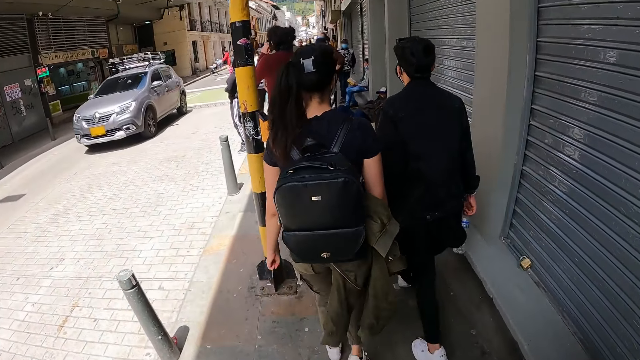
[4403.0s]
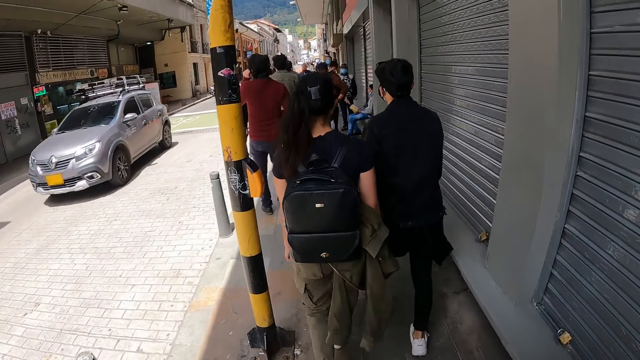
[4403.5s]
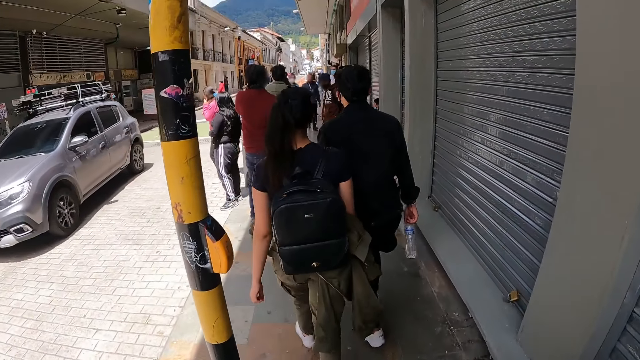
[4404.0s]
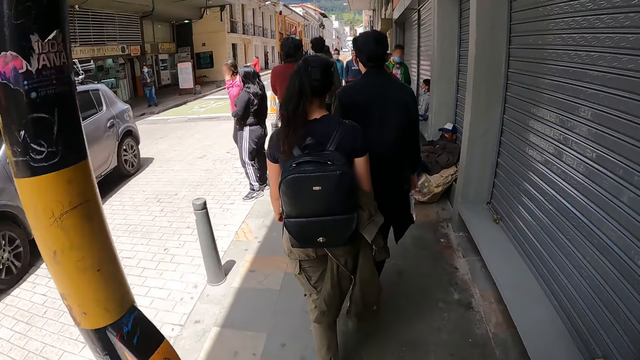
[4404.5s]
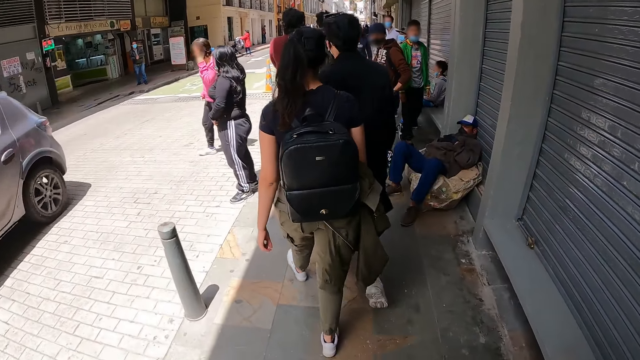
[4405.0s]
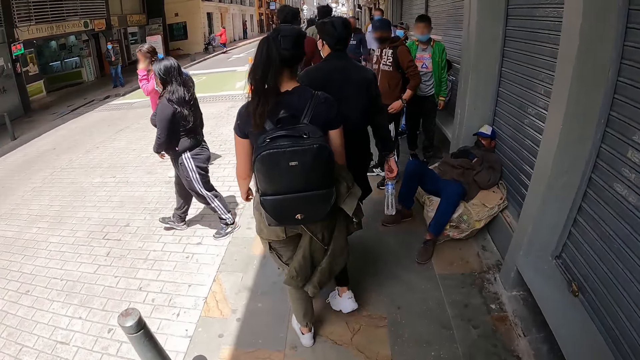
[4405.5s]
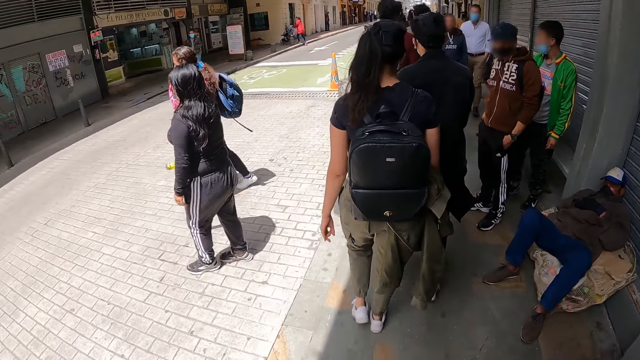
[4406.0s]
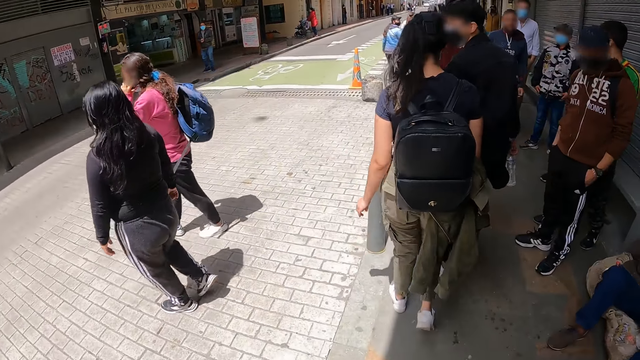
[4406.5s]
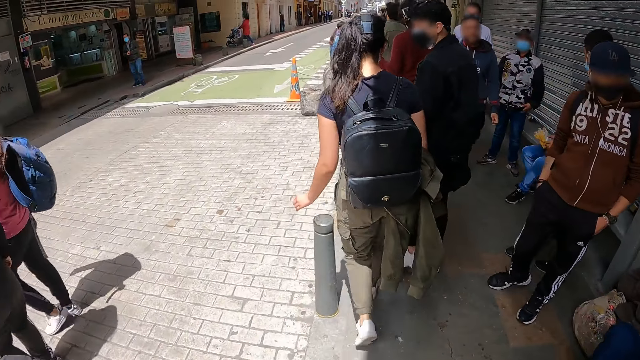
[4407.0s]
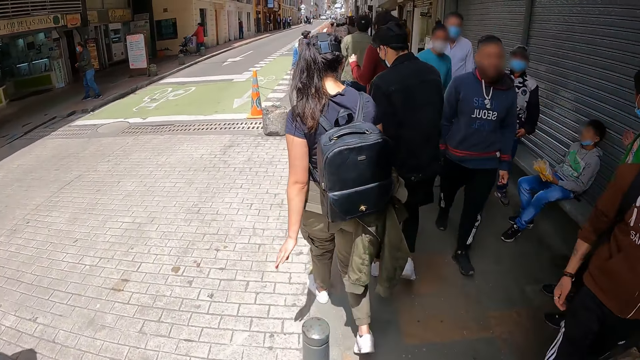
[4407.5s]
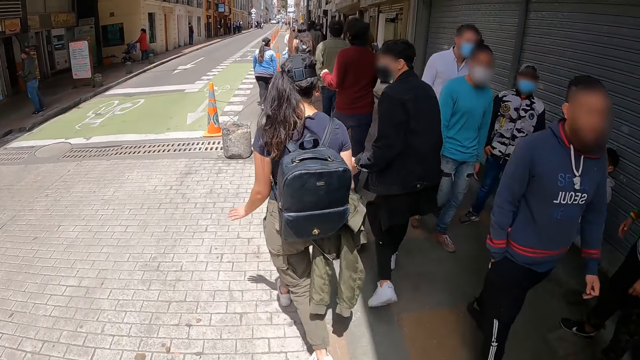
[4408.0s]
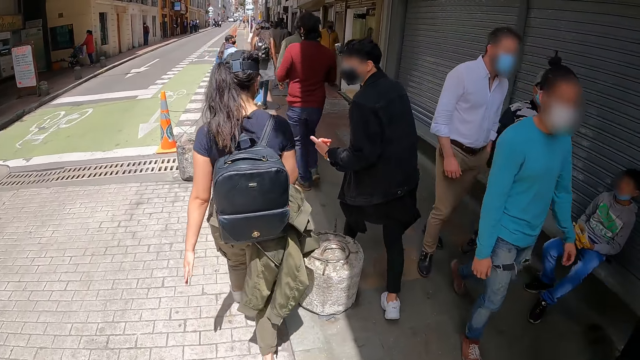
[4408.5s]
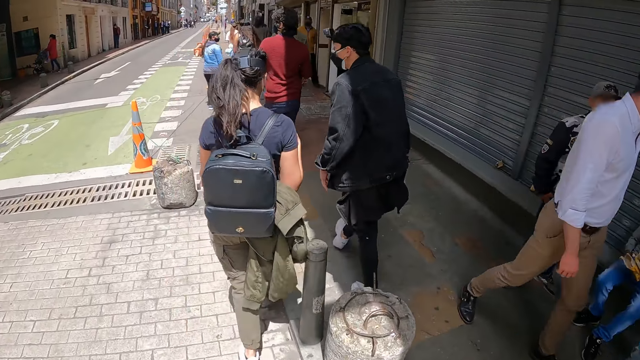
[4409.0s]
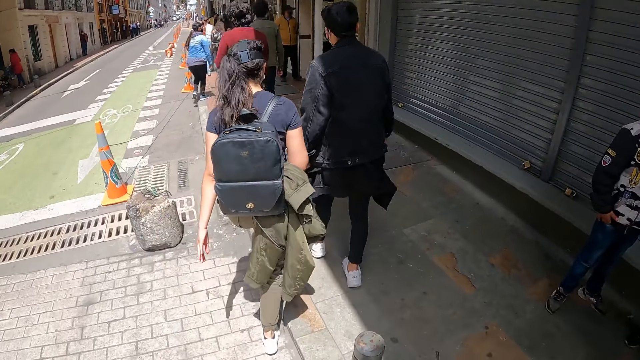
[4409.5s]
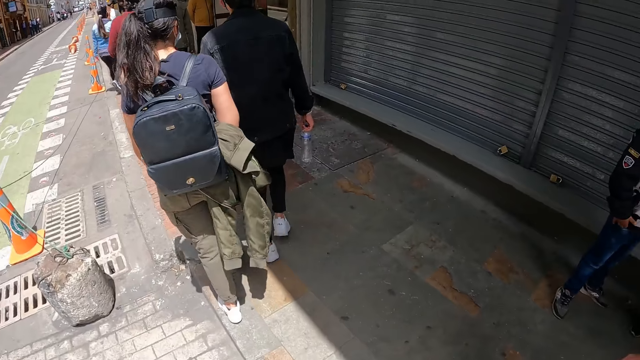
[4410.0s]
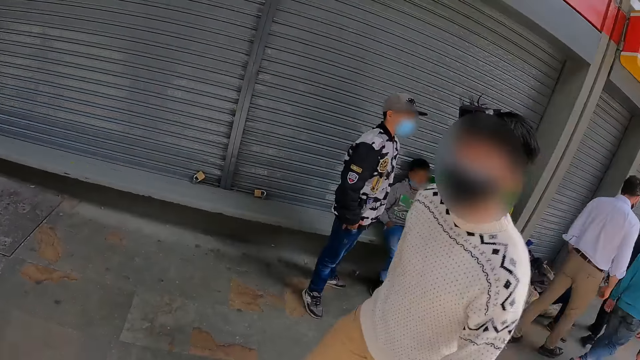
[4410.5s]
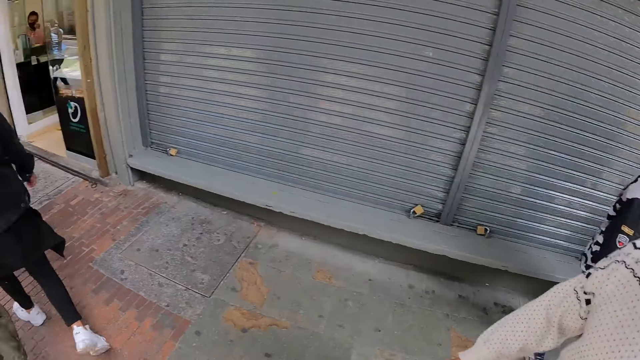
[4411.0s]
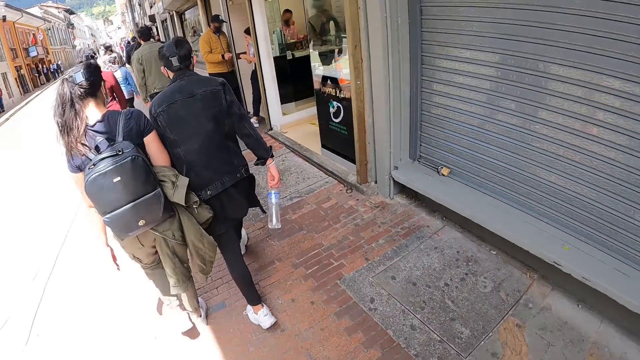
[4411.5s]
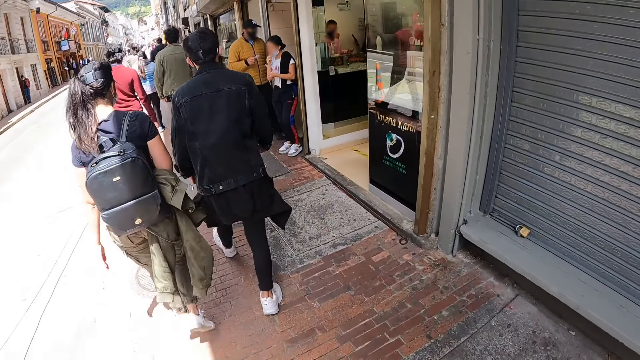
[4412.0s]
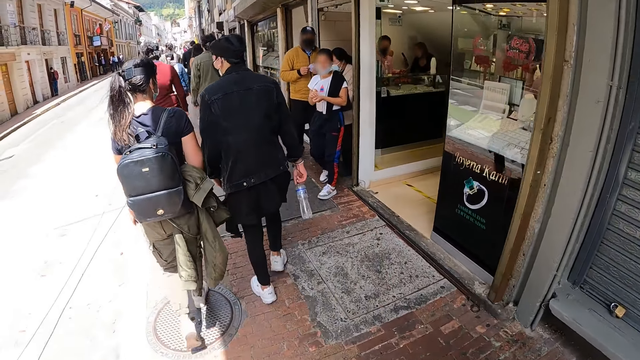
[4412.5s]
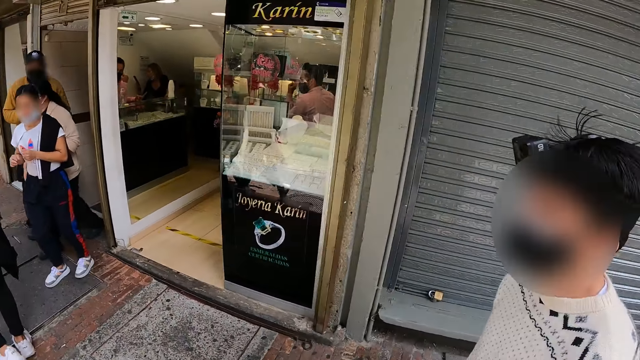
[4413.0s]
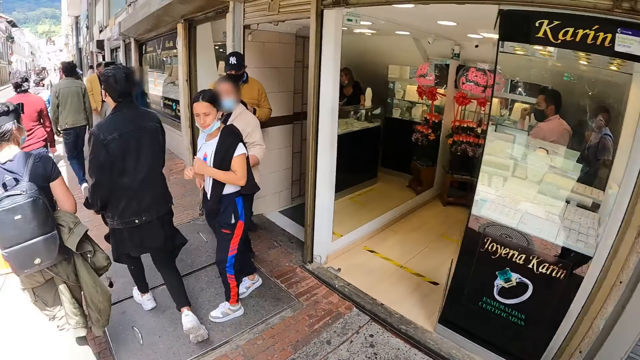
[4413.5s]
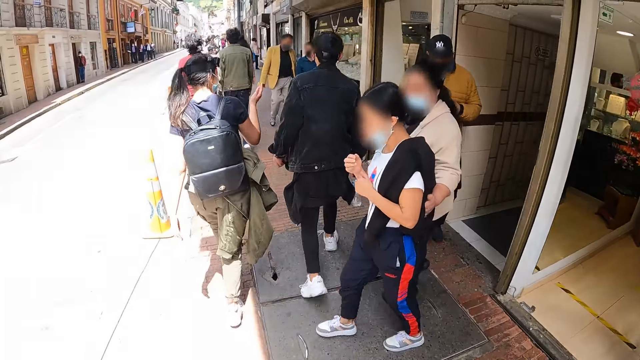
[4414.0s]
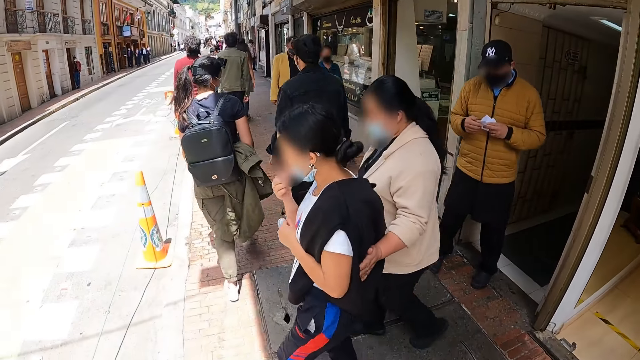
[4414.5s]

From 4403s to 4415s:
The camera wearer looks at a man.

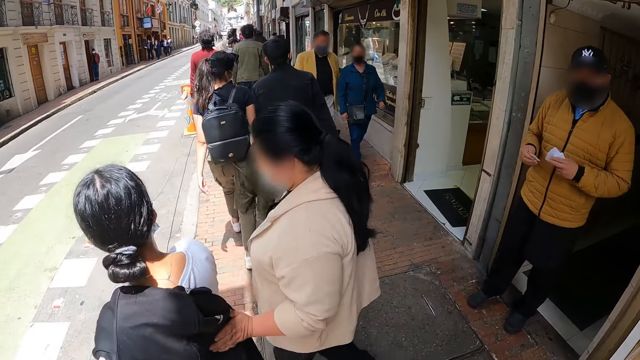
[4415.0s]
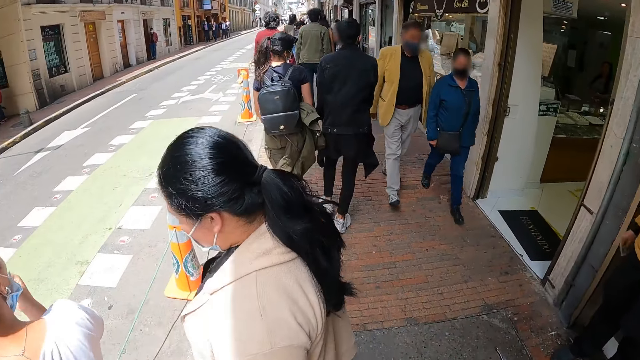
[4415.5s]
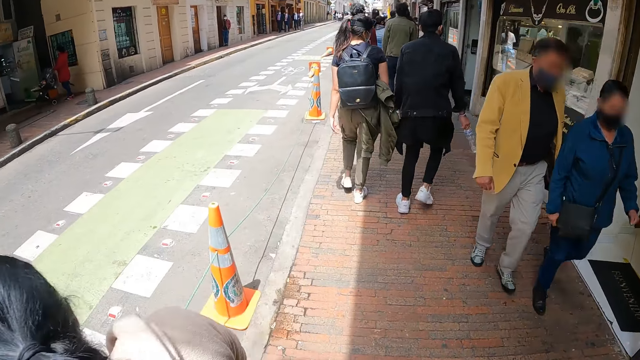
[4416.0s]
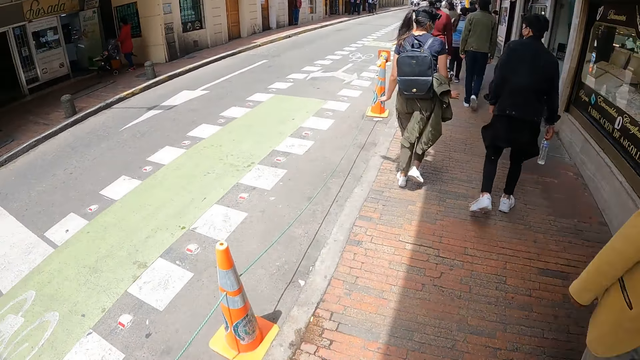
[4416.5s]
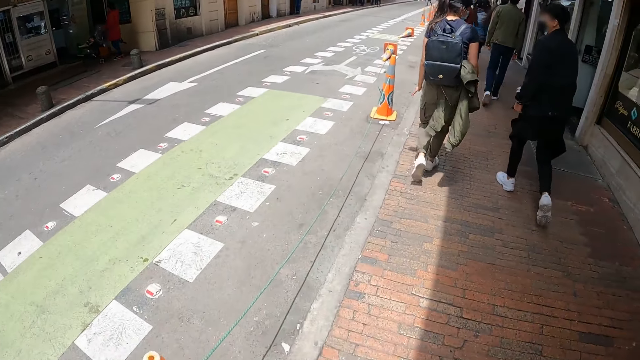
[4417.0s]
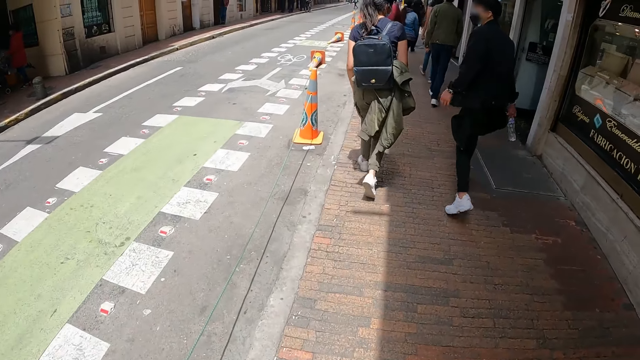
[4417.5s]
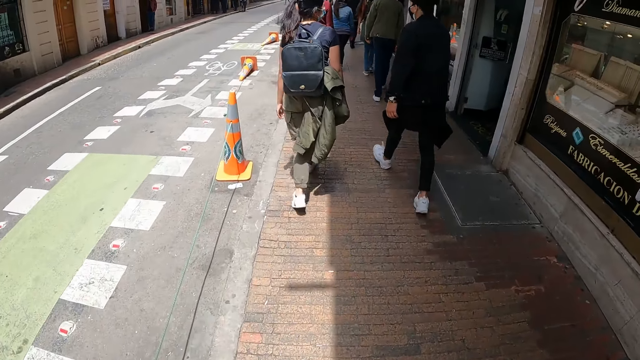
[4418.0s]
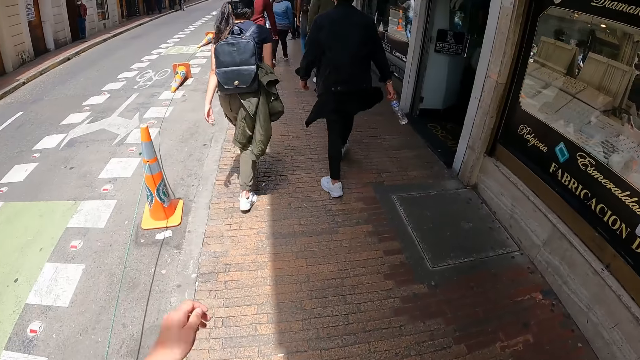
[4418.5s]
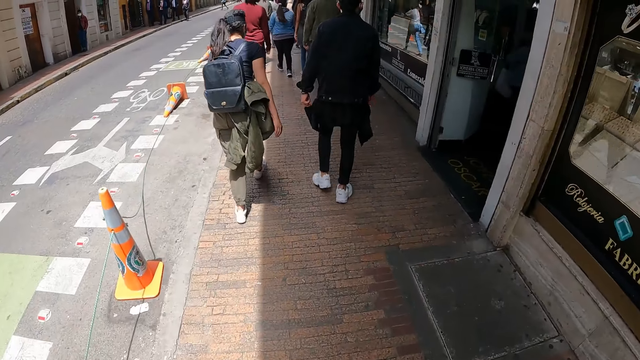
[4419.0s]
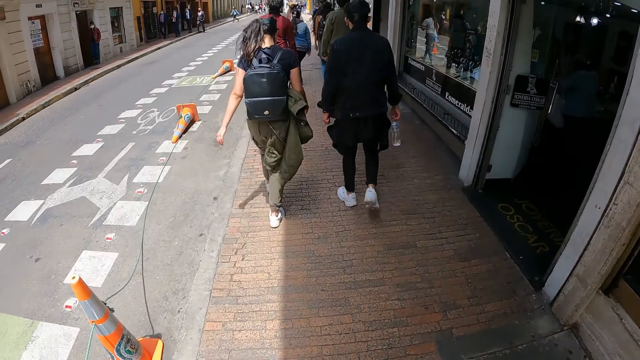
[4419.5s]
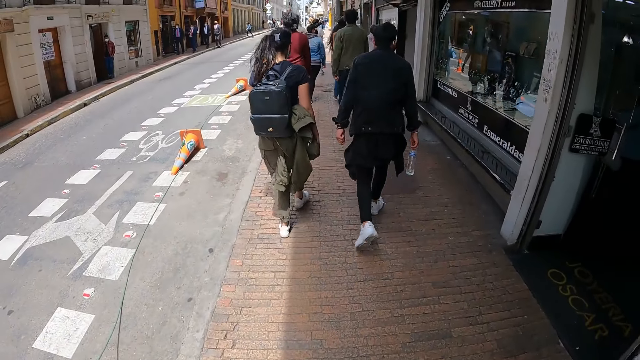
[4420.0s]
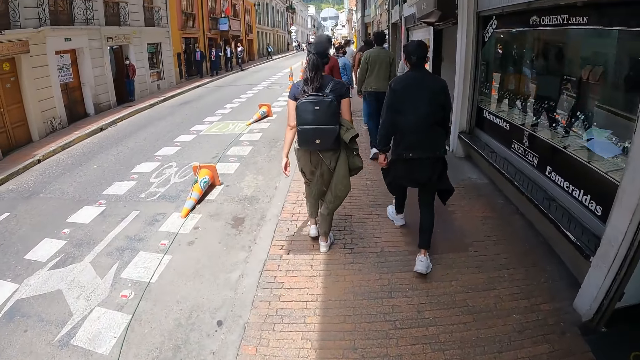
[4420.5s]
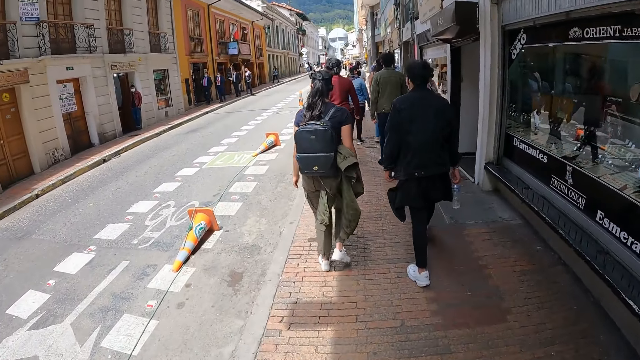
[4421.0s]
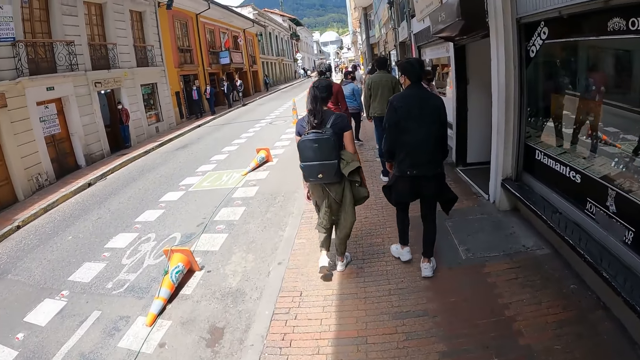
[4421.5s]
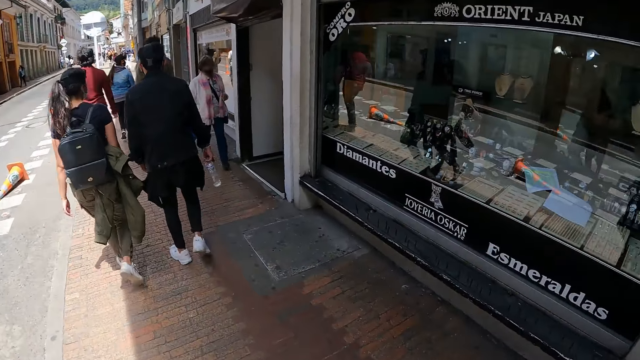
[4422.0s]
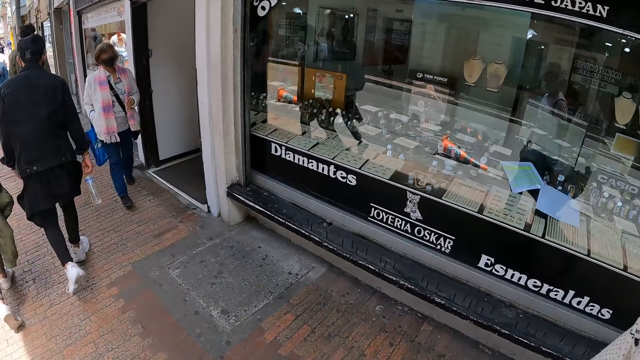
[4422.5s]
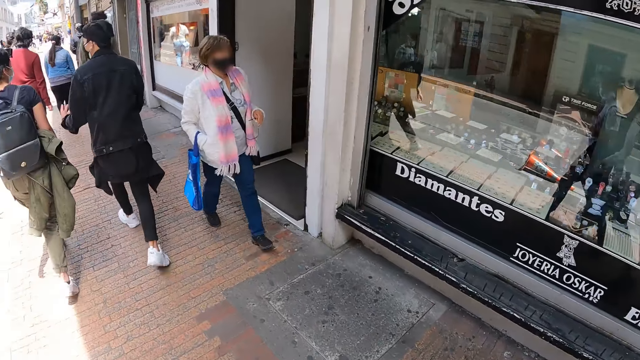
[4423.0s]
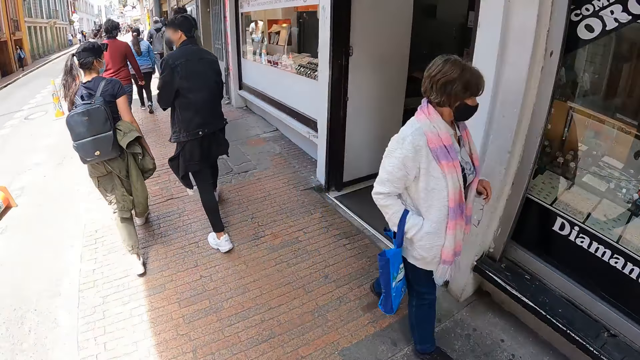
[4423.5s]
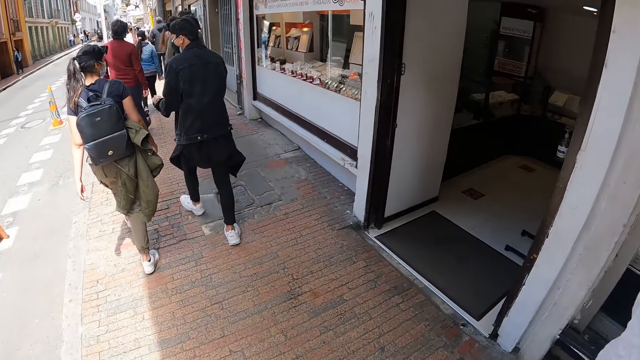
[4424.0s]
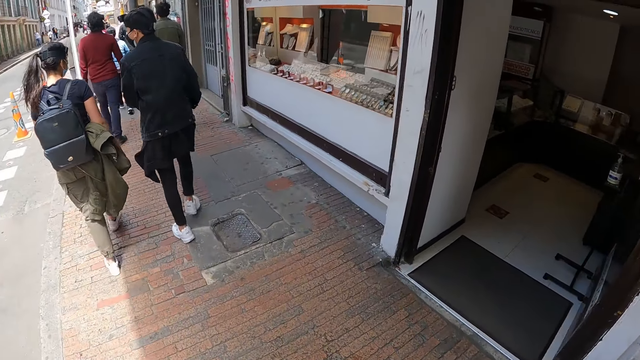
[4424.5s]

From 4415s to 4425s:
The camera wearer walks along the road.
